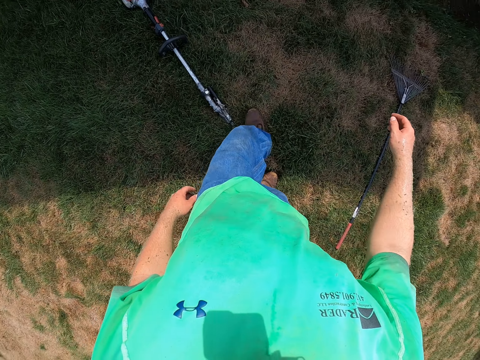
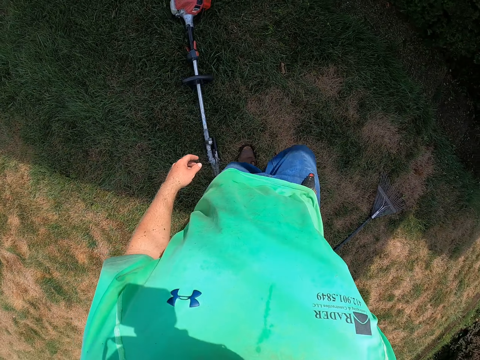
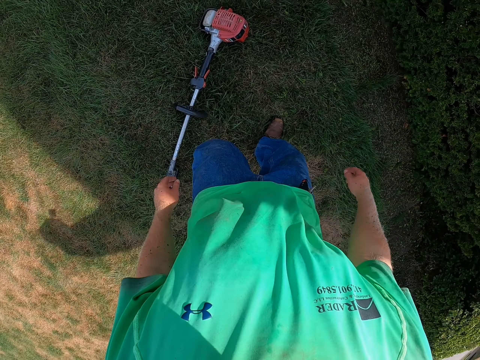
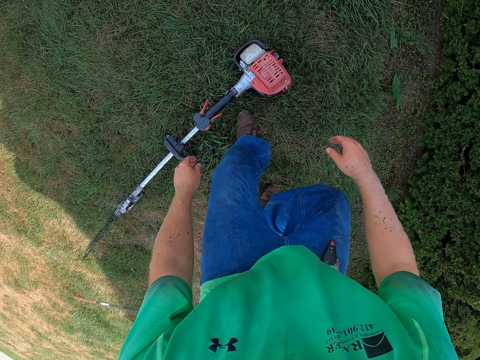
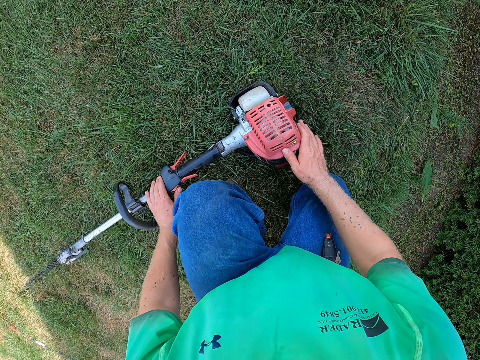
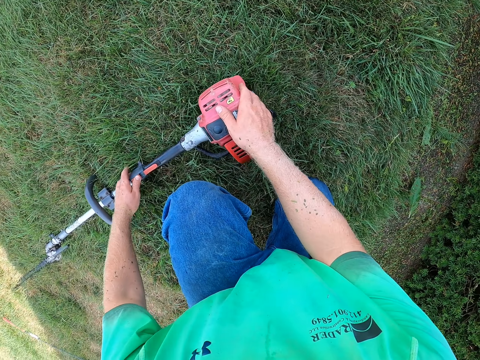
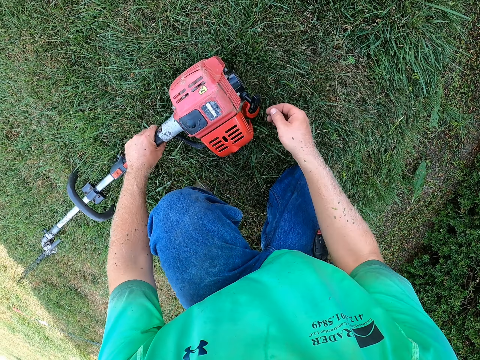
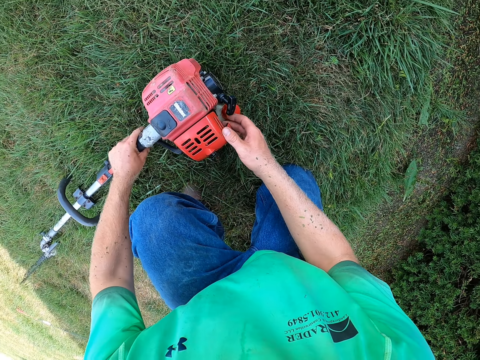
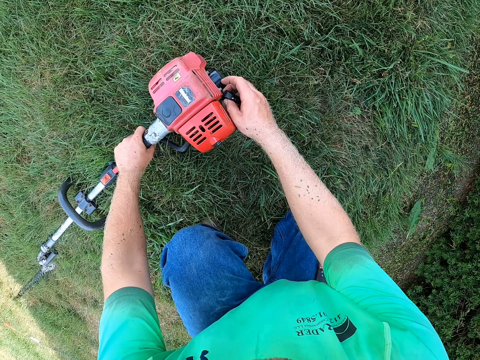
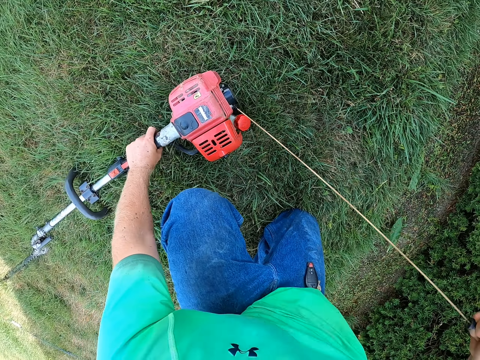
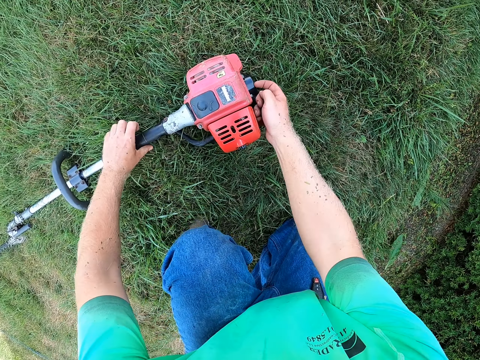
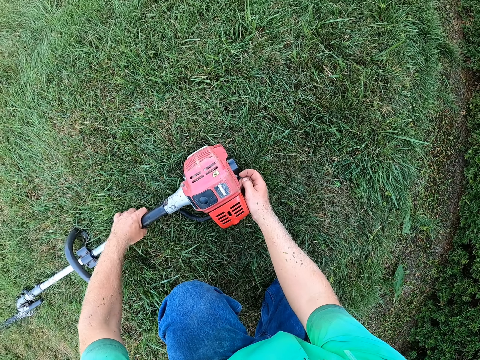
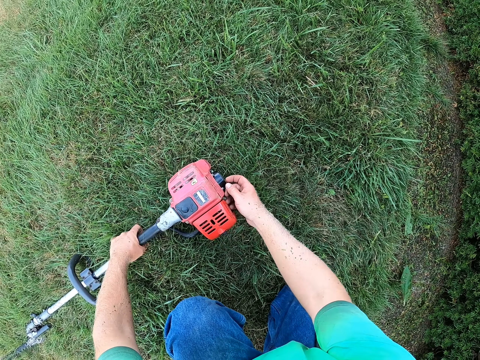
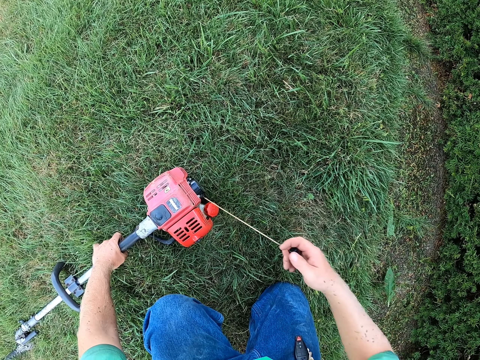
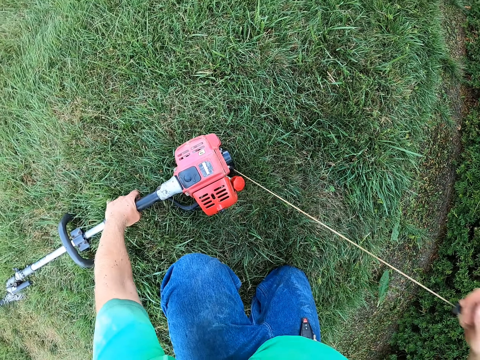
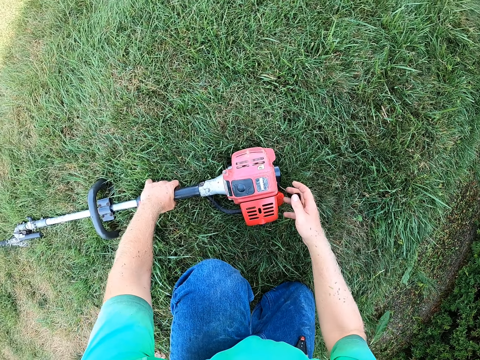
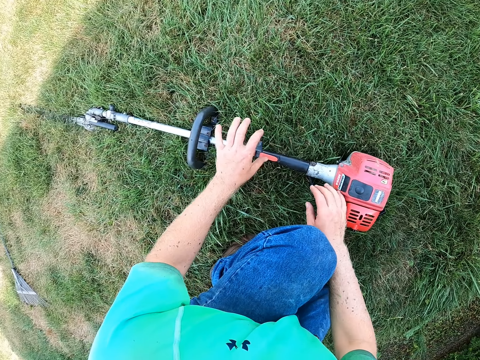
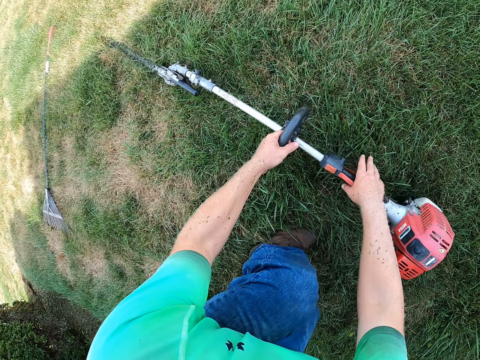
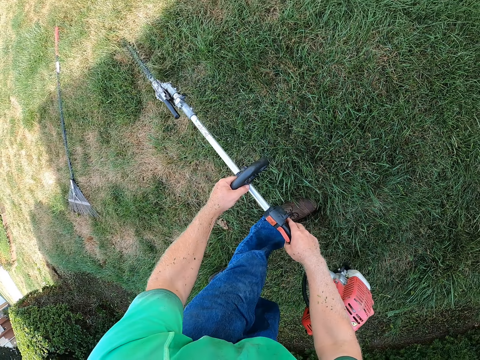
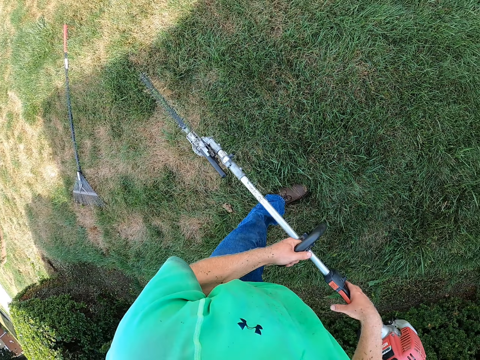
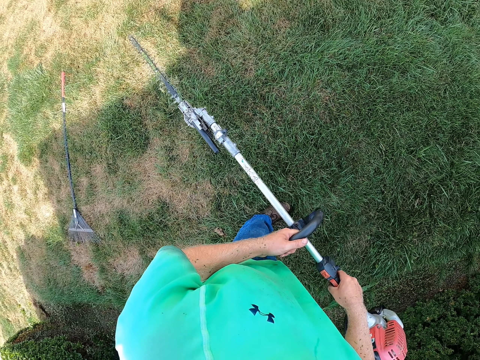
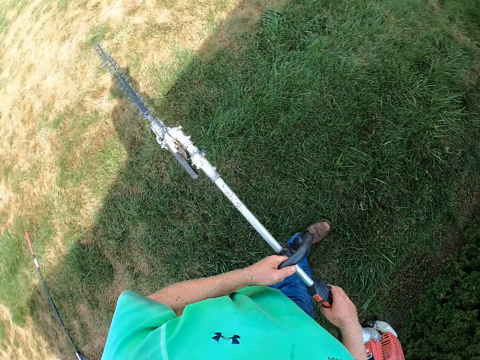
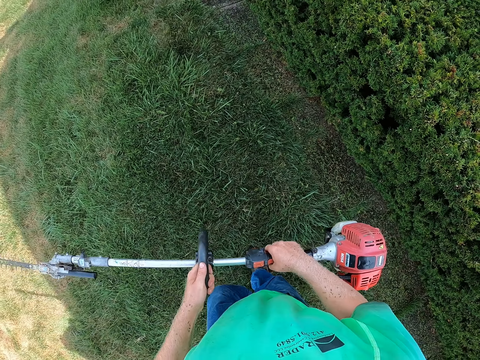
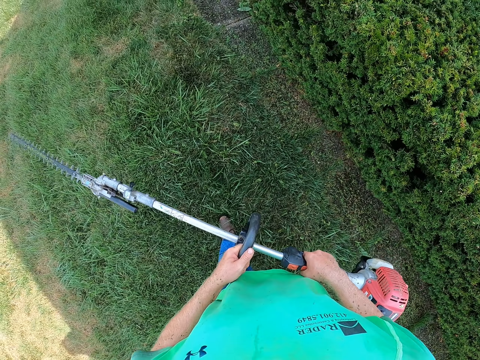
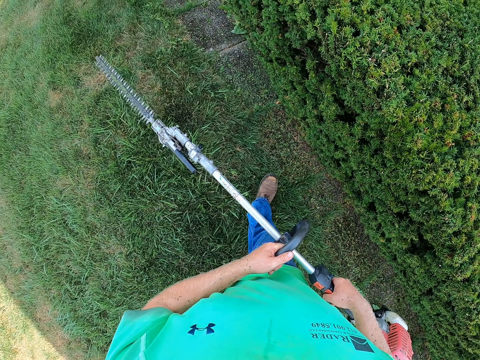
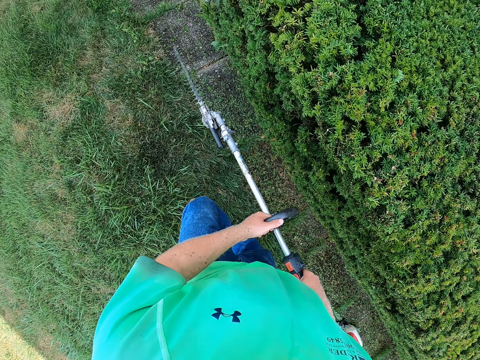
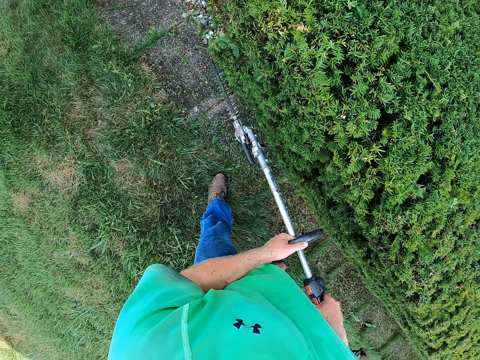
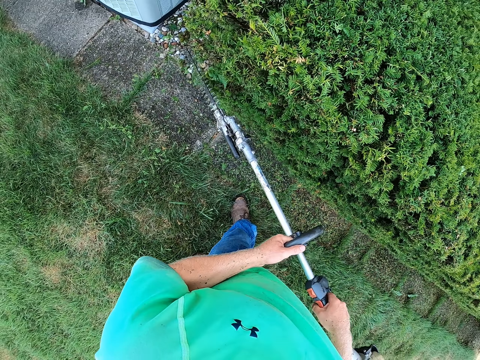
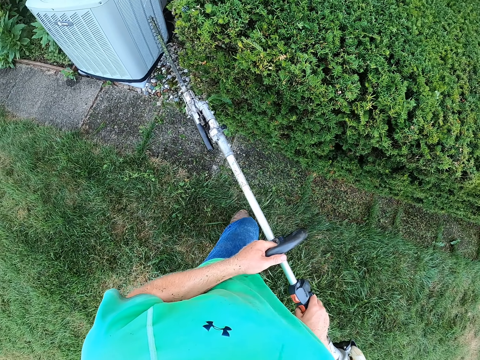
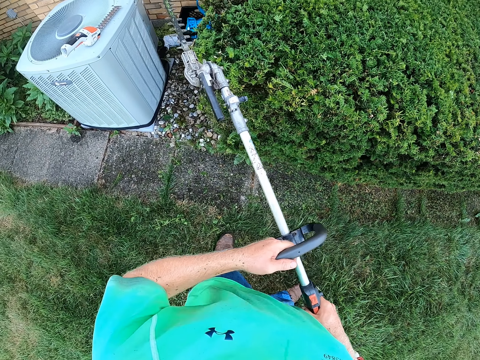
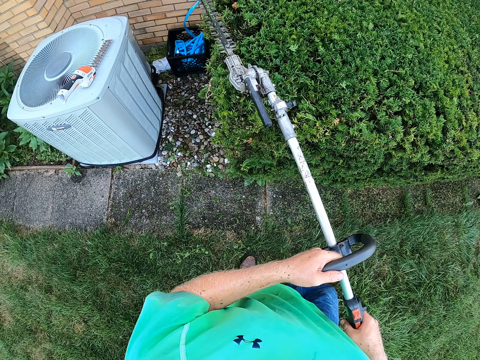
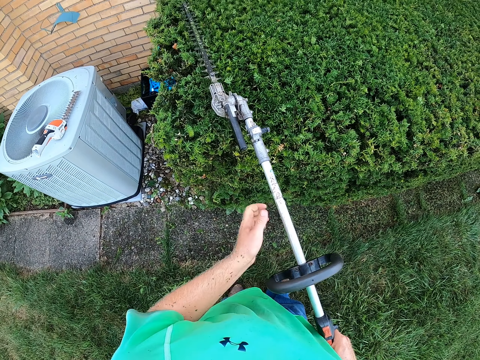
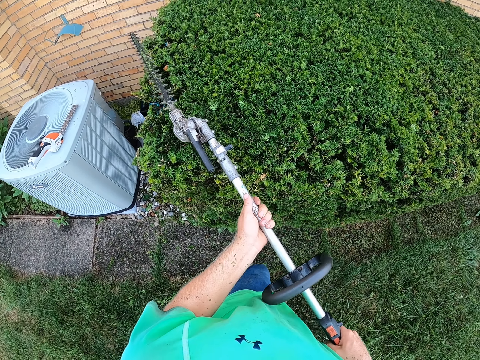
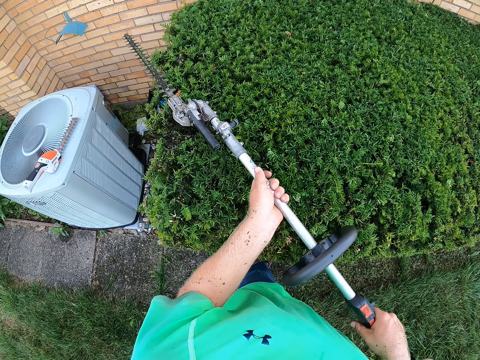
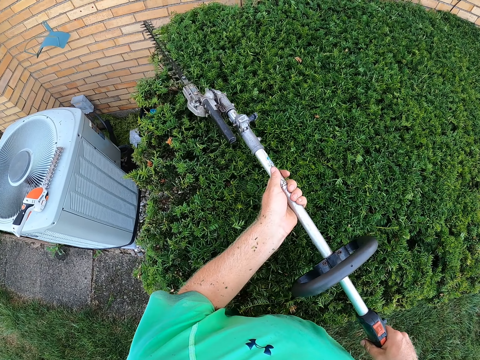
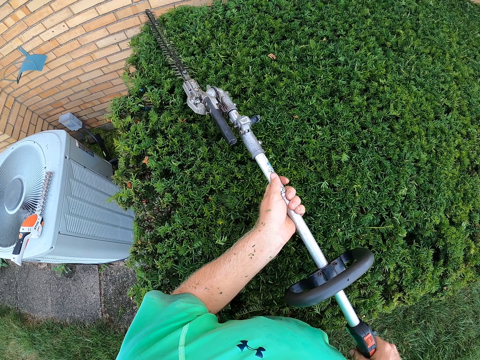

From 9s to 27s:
The camera wearer picks up a hedge trimmer from the ground with both hands. He moves the pruning machine on the grass. He turns the choke of the hedge trimmer with his right hand. He pulls the starting pull handle of the hedge trimmer with his right hand. He operates the pruning machine. He picks up the hedge trimmer from the ground with both hands. He trims a hedge with the hedge trimmer in both hands.

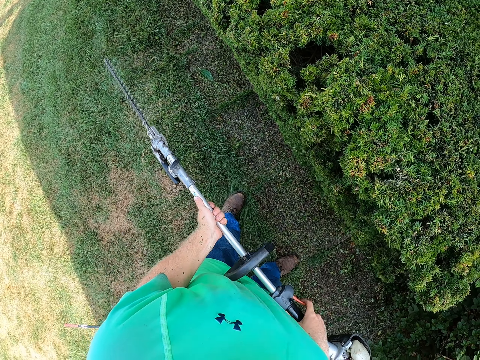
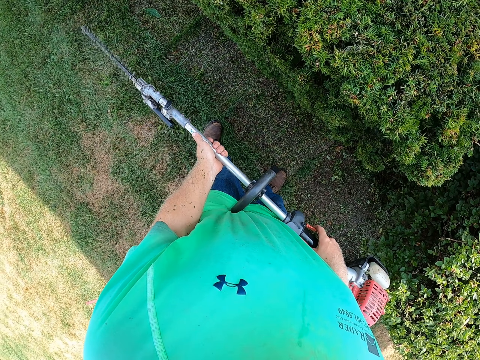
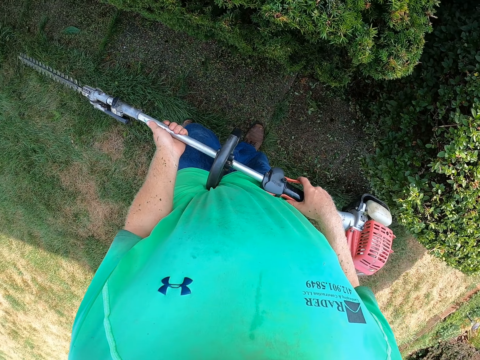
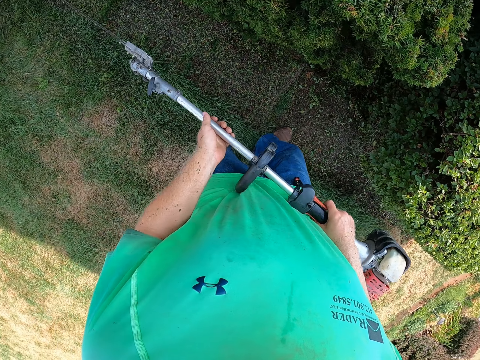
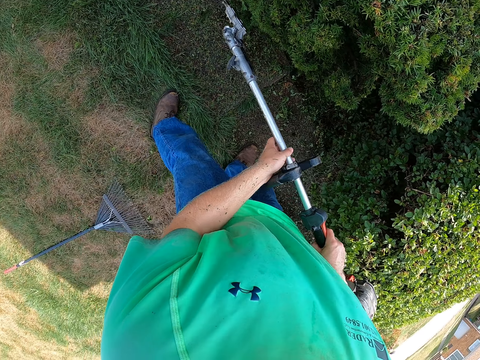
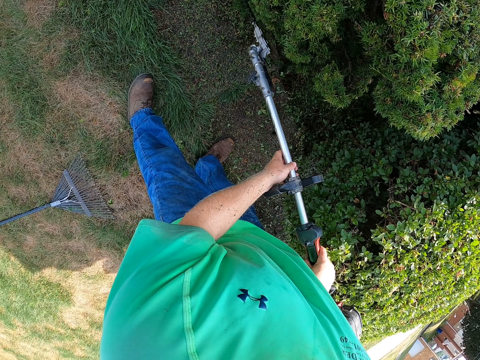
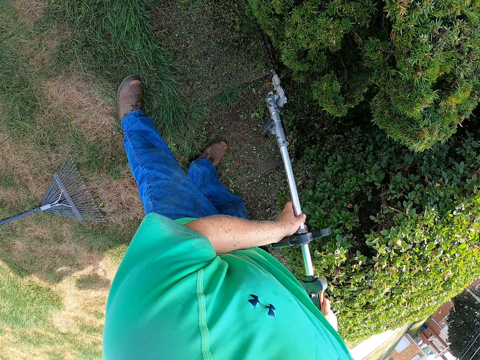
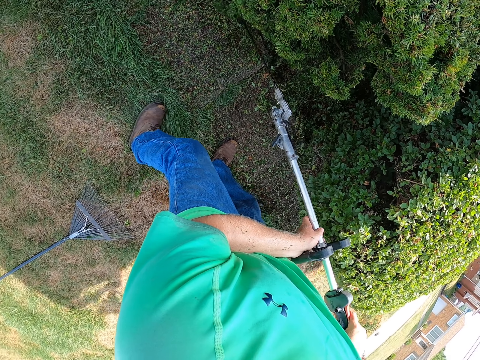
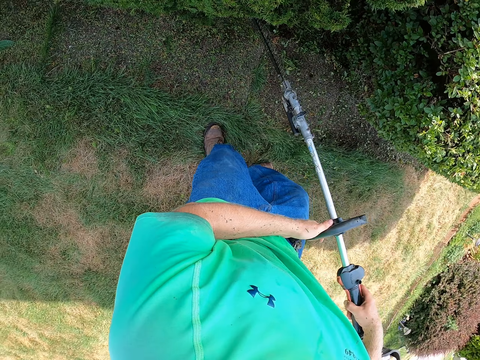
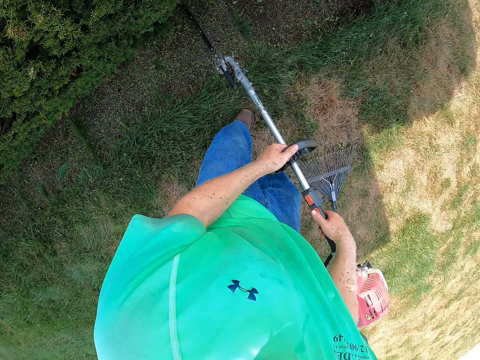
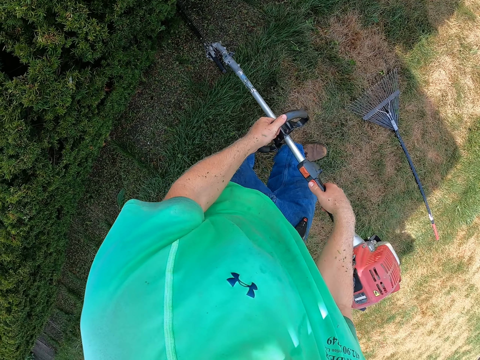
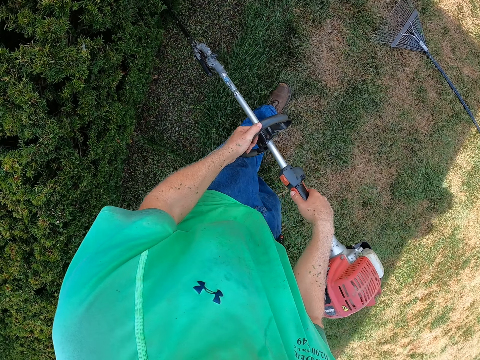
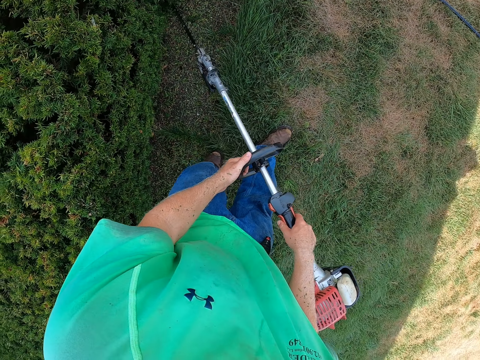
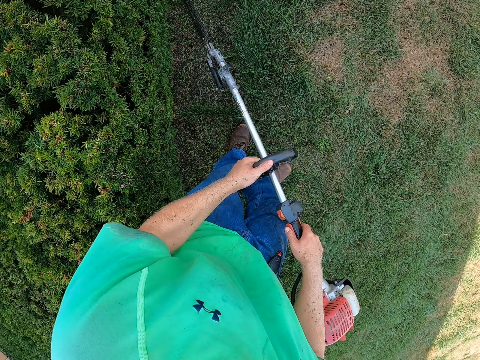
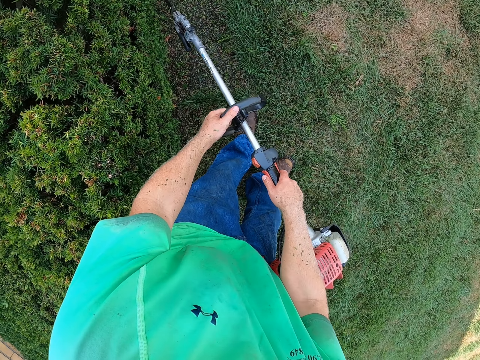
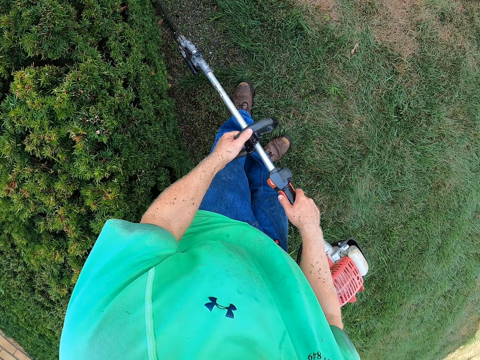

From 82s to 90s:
The camera wearer trims the hedge with the hedge trimmer in both hands.
